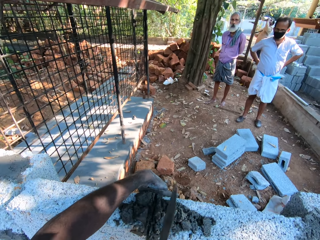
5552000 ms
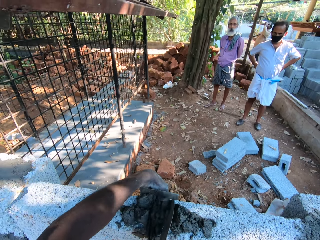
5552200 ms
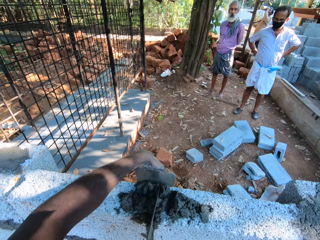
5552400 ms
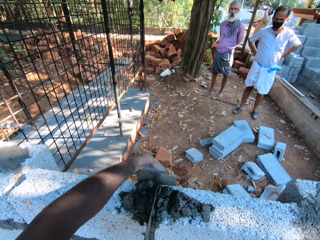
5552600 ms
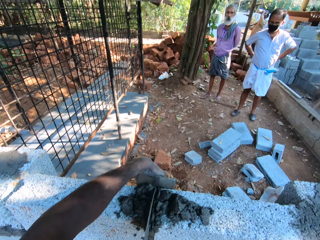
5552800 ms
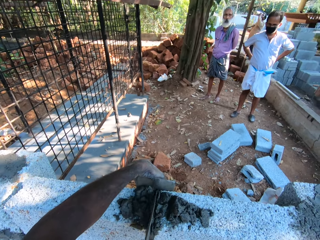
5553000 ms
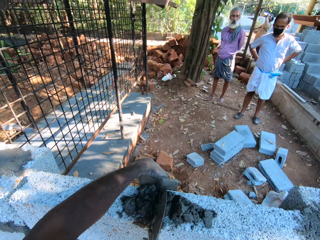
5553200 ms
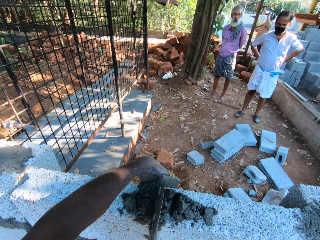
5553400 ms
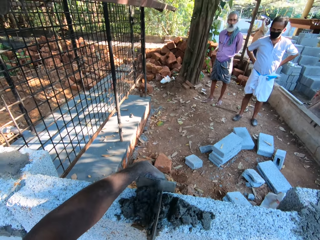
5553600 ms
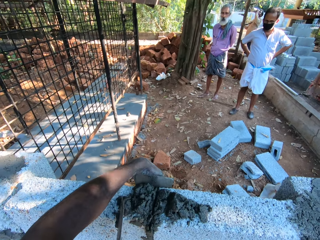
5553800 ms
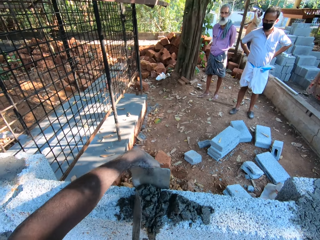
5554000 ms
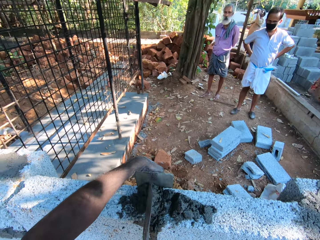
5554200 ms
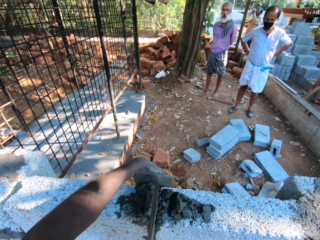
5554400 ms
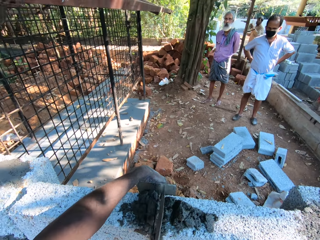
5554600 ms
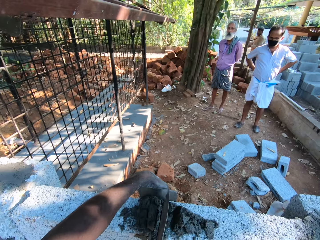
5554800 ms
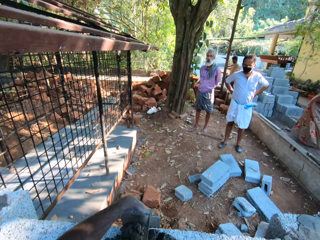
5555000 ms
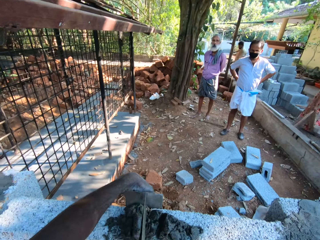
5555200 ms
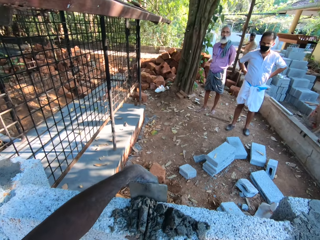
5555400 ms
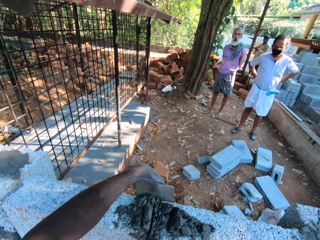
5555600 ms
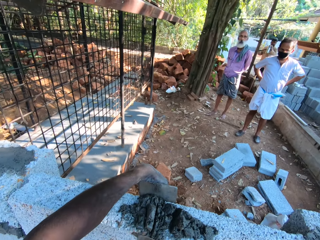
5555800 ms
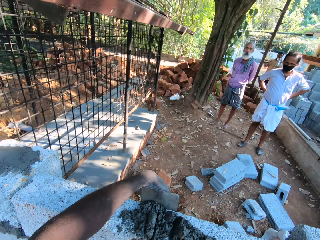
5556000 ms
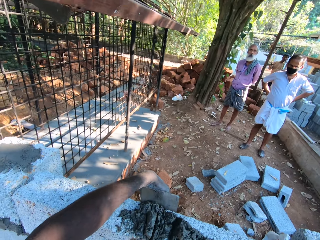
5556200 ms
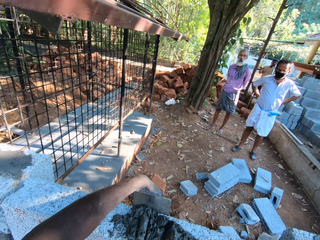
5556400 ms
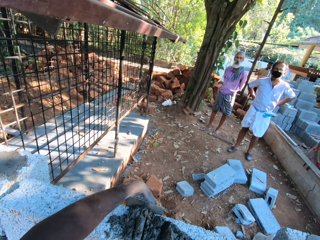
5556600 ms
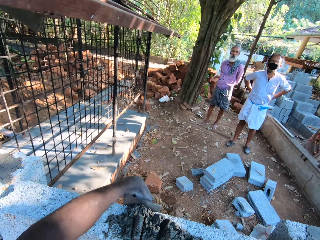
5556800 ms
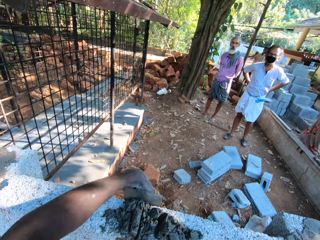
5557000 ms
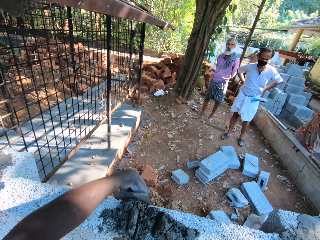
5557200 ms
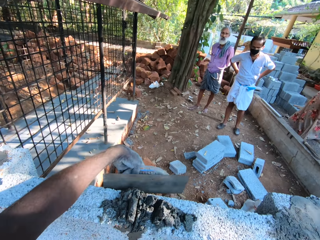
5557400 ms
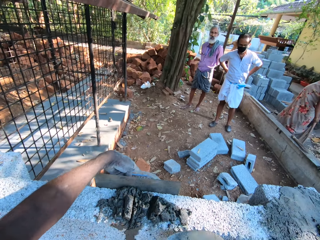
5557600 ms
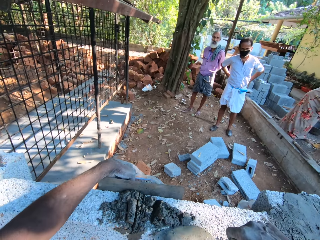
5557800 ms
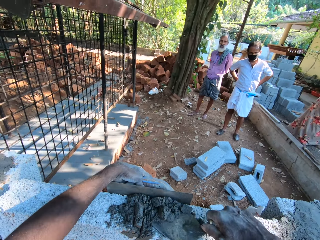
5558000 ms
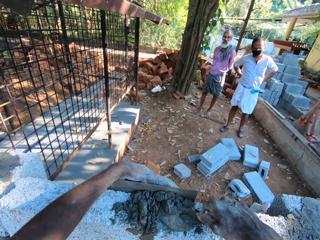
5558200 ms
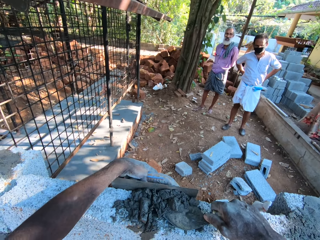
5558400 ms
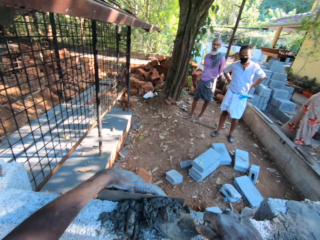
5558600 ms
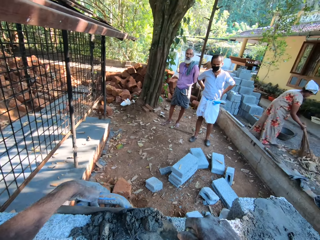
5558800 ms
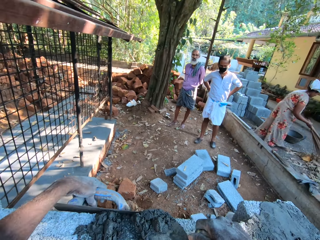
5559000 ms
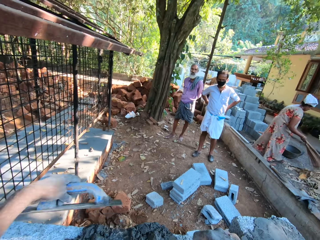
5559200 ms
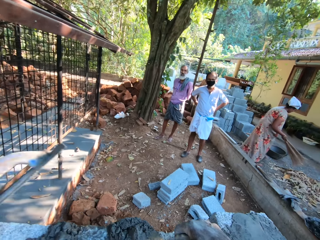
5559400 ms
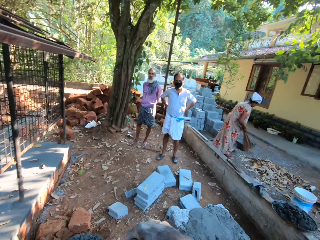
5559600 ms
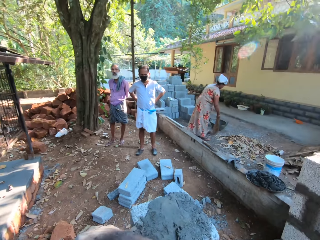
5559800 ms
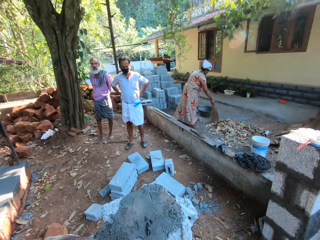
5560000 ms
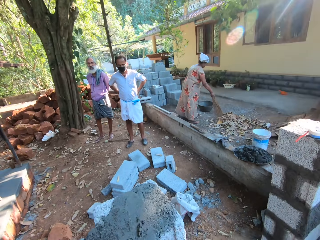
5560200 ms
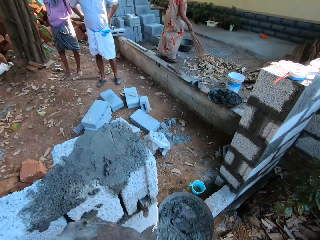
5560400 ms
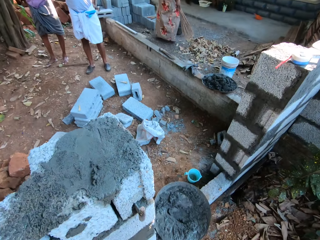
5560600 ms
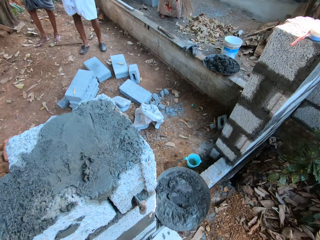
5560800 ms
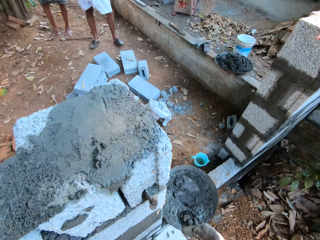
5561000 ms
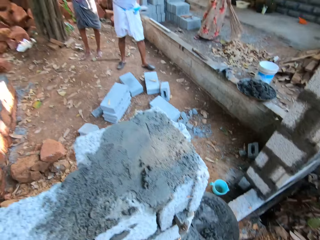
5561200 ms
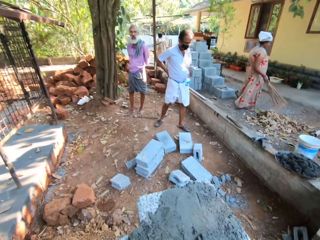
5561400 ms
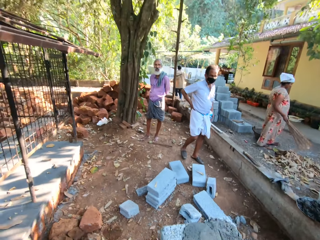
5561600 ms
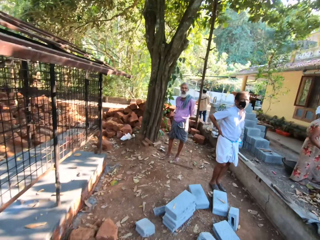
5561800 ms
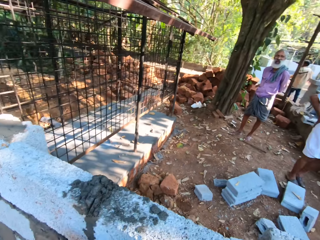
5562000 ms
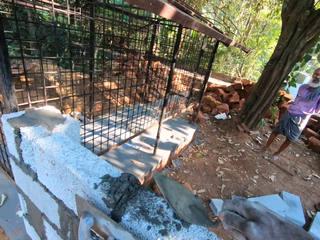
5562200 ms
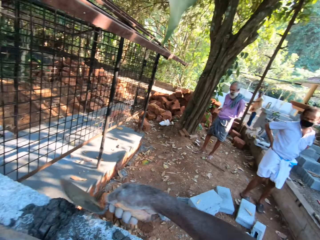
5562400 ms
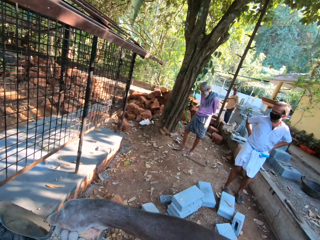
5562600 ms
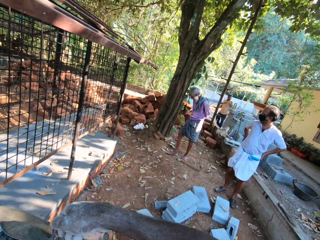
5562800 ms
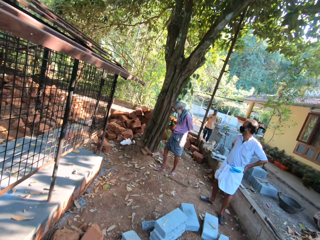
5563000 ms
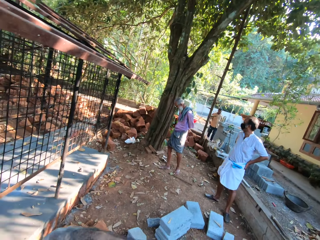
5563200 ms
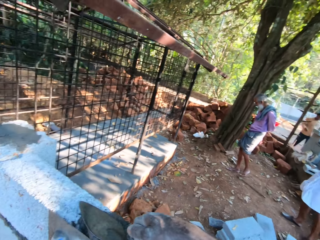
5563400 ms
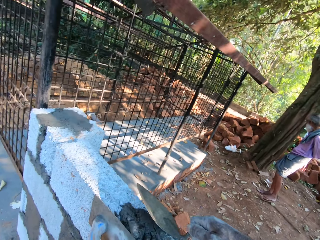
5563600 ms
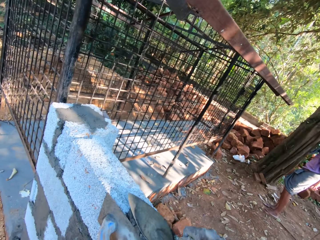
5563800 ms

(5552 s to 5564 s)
The camera wearer converses with a man and another man. He smoothens the mortar or concrete on the brickwork with the wooden float in his left hand. He scrapes the mortar from the brickwork with a brick trowel in his right hand. The first man converses with the camera wearer. The camera wearer walks right. He converses with the man and the other man. He pours the concrete in the bowl. He converses with the man and the other man. He smoothens the mortar on the brickwork with the brick trowel in his right hand.

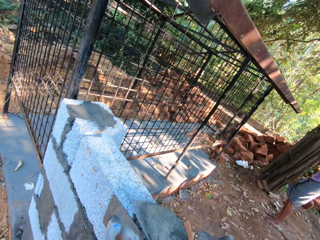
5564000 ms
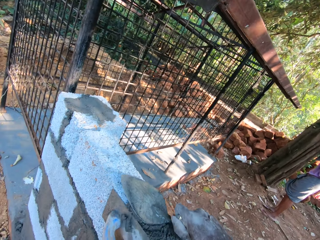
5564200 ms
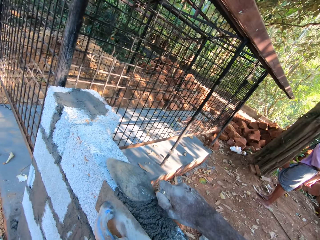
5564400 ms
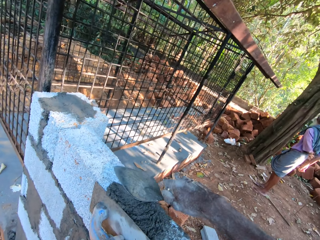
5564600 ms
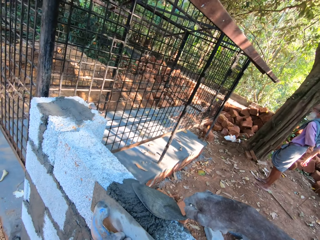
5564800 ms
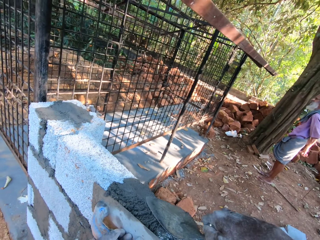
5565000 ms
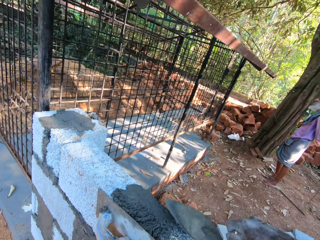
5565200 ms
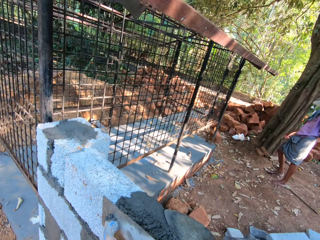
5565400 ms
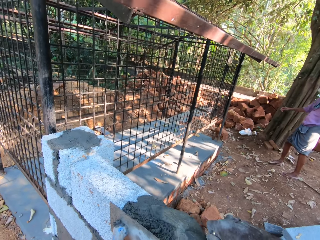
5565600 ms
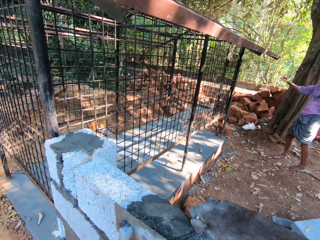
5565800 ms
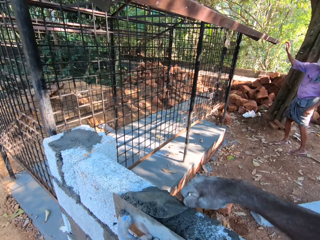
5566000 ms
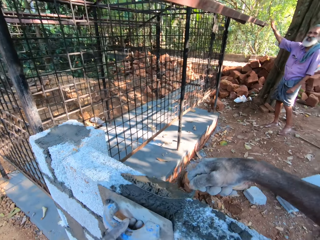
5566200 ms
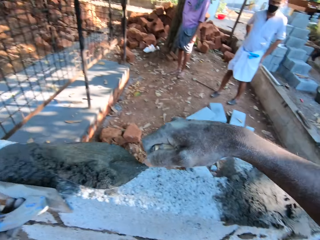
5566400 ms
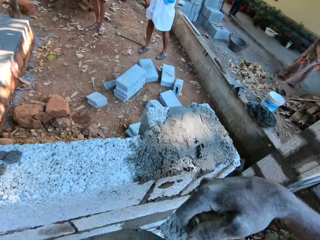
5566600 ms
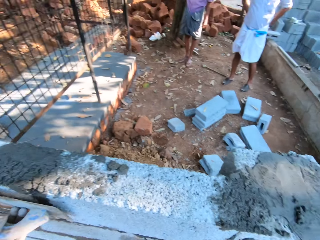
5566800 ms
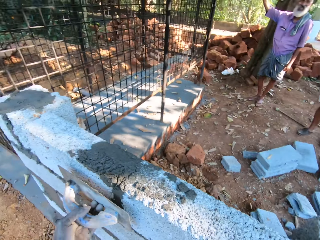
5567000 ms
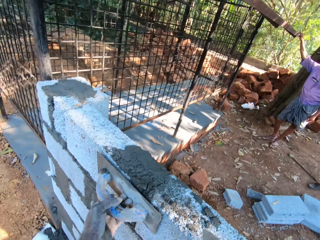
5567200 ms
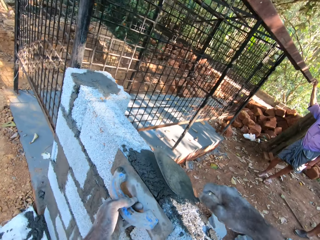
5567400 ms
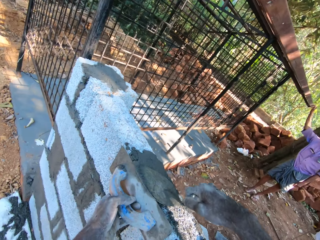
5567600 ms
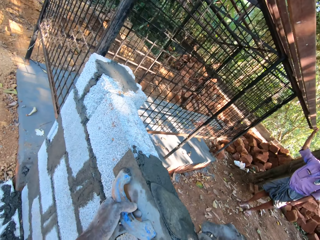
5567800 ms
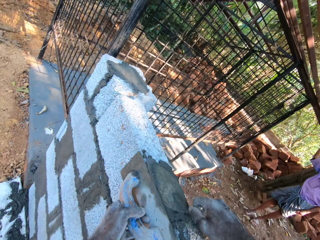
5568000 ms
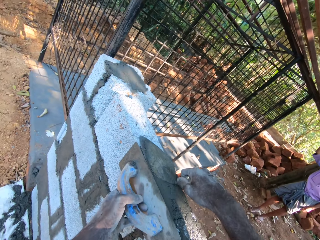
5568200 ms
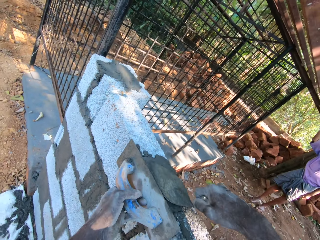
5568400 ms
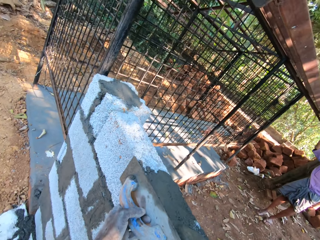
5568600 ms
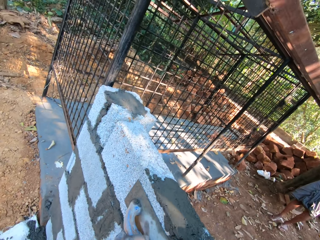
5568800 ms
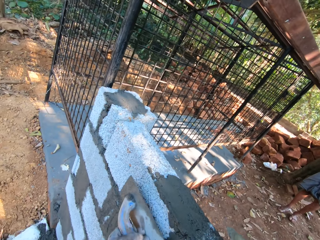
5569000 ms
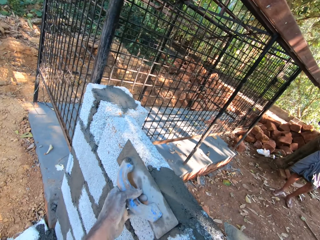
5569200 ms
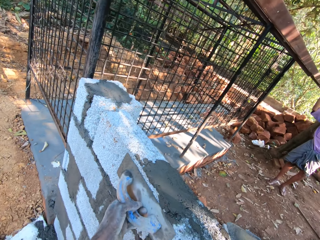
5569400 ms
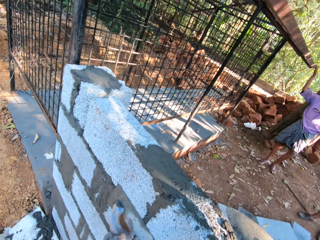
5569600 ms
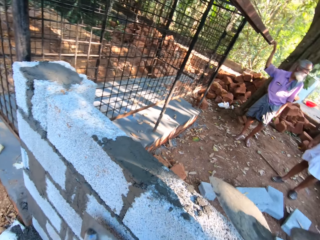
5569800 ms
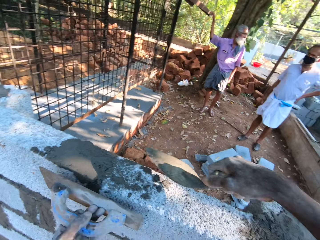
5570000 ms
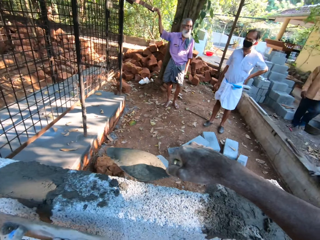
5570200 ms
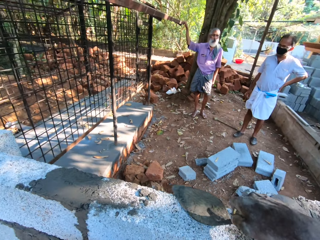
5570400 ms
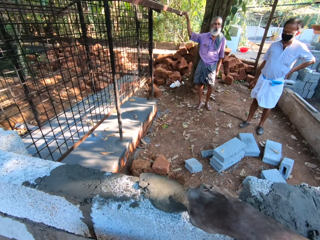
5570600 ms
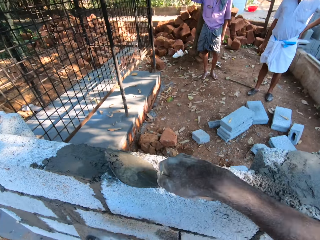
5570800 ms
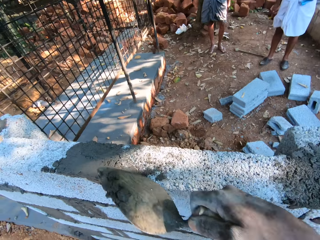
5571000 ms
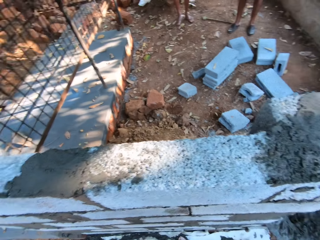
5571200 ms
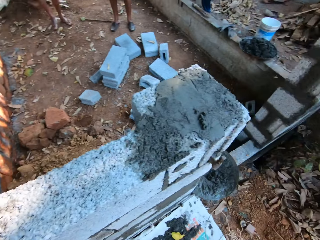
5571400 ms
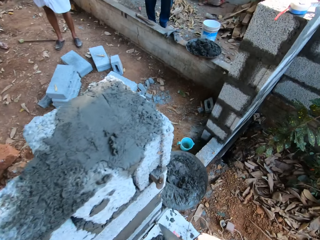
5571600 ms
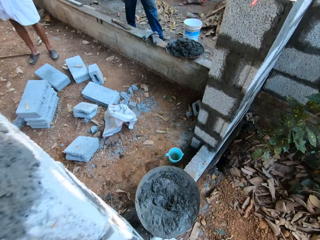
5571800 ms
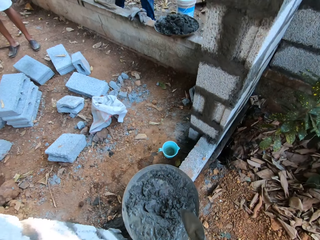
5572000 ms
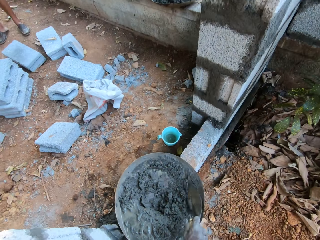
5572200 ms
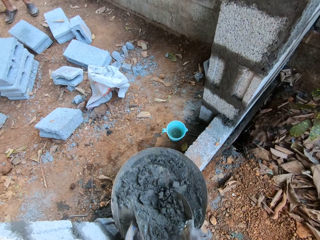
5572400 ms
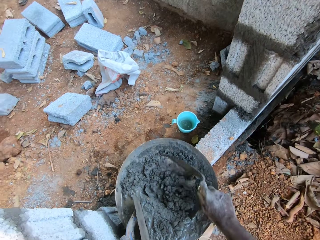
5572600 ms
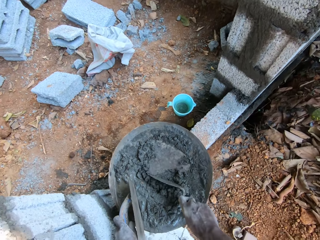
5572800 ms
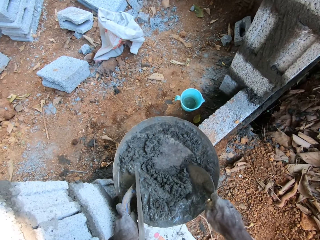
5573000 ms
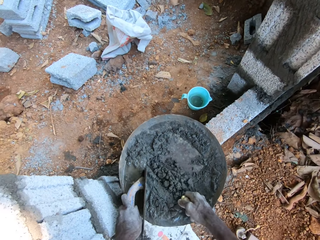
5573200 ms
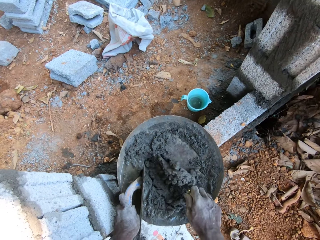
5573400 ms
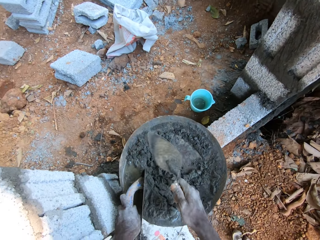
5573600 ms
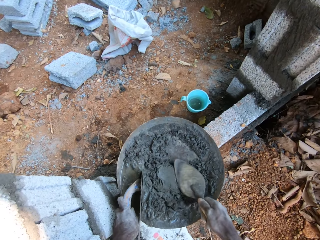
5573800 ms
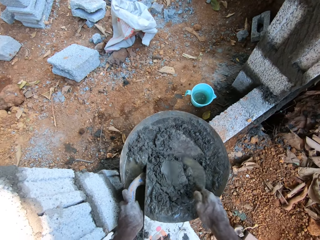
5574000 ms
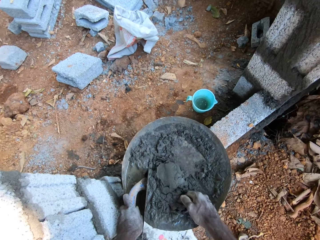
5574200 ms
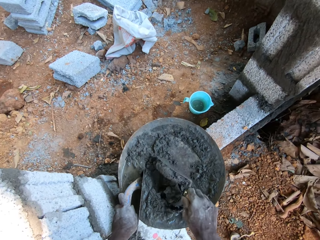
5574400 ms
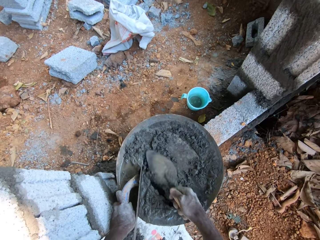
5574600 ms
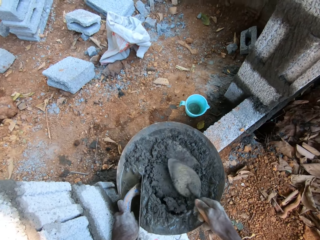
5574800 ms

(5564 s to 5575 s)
The camera wearer converses with a man and another man. He scrapes the mortar or concrete from the brickwork with a brick trowel in his right hand. A man raises his right hand. The camera wearer walks right. He smoothens the mortar on the brickwork with the brick trowel in his right hand. He smoothens the mortar on the brickwork with the wooden float in his left hand. He scrapes the mortar from the brickwork with the brick trowel in his right hand. He walks right. He mixes the mortar in the head pan or bowl with the brick trowel in his right hand. He pours the concrete in the bowl. He places the wooden float on the head pan with his left hand.
